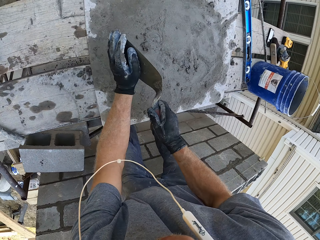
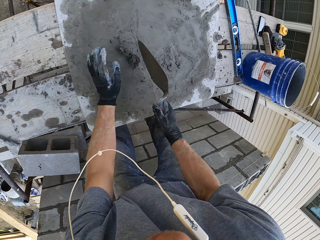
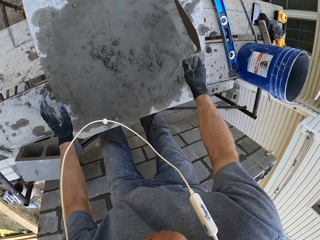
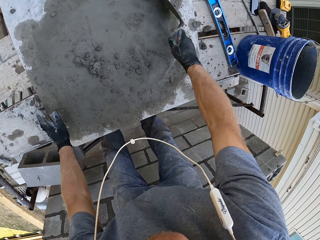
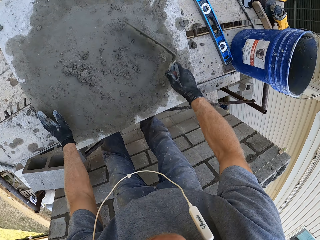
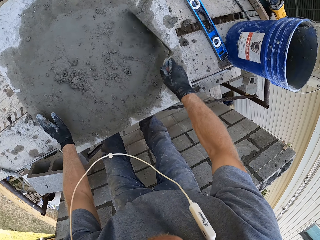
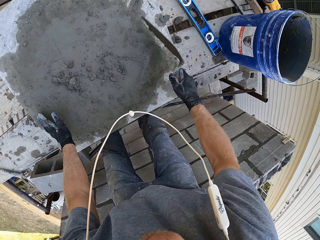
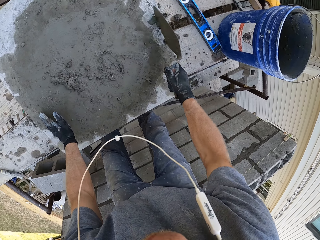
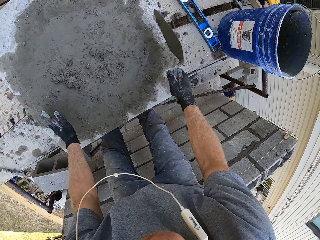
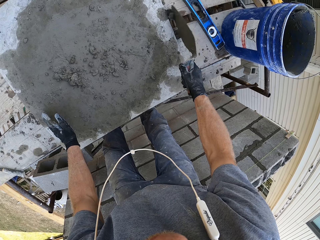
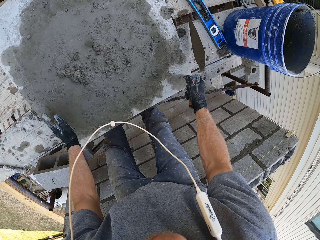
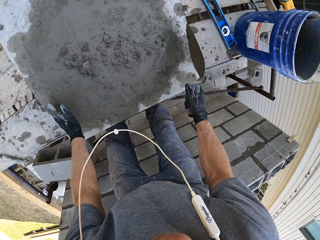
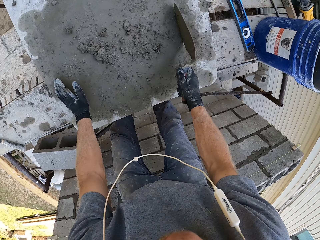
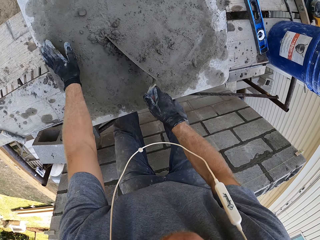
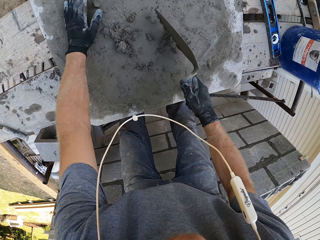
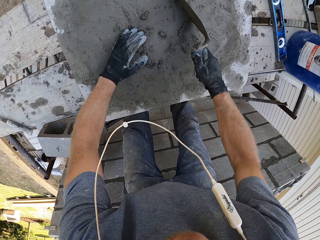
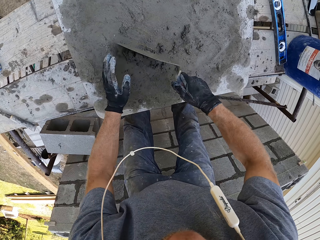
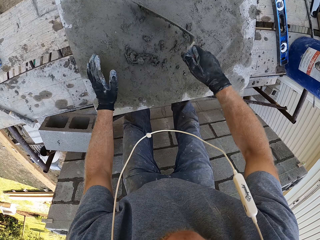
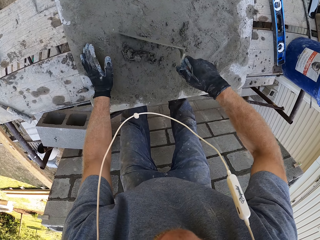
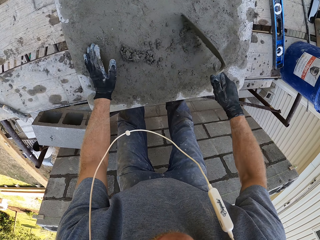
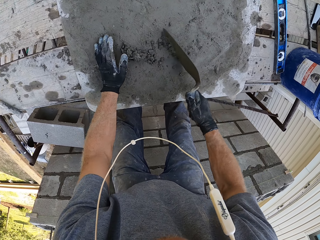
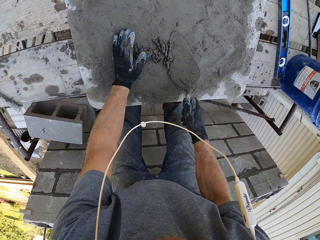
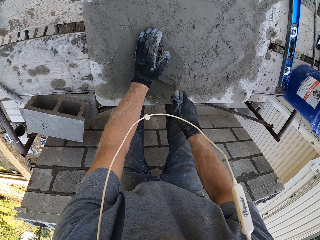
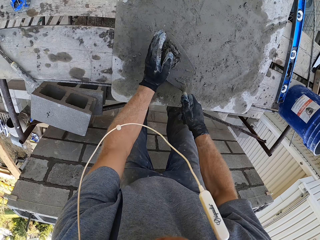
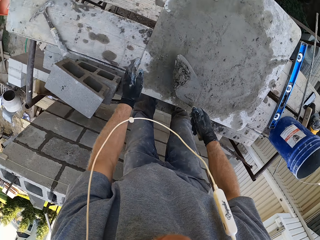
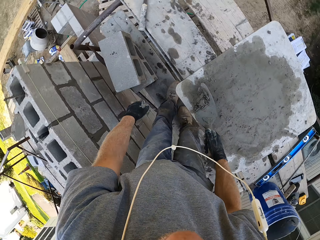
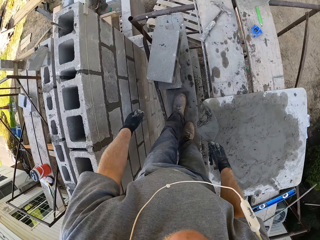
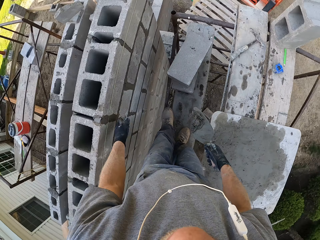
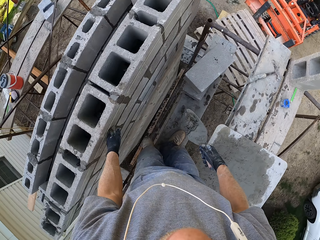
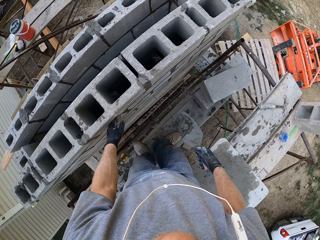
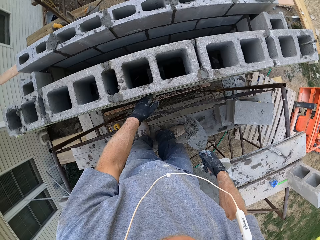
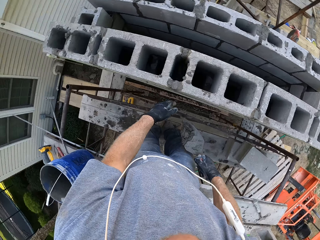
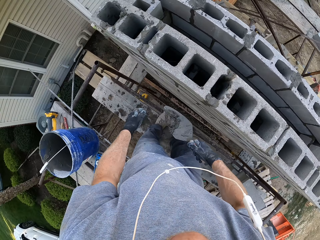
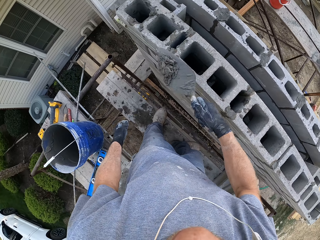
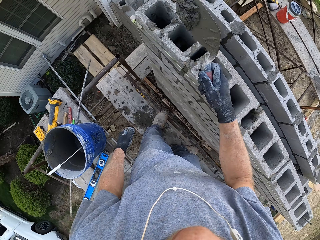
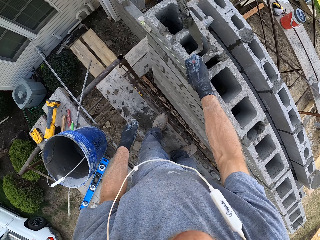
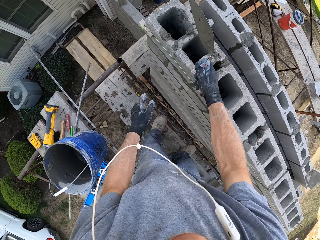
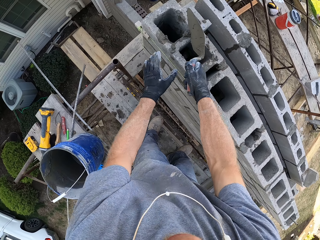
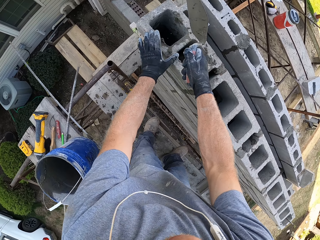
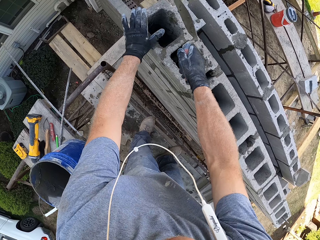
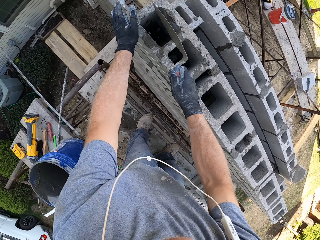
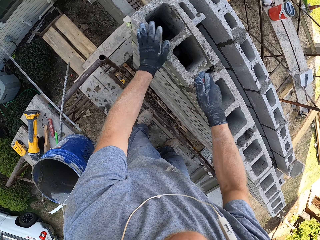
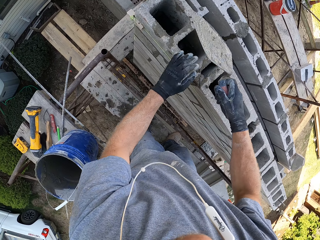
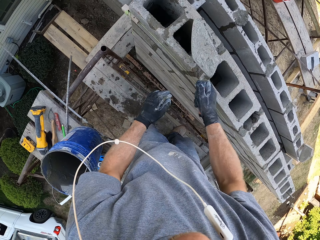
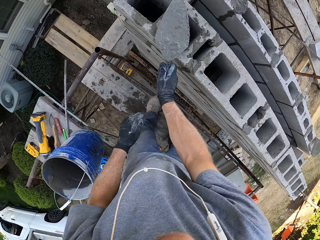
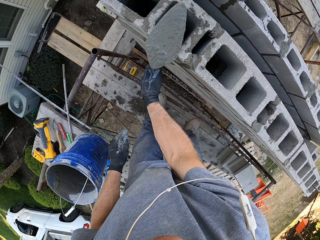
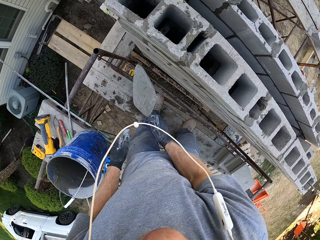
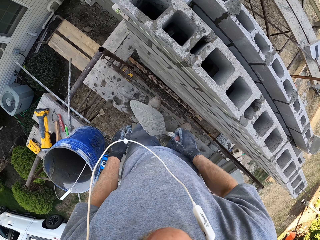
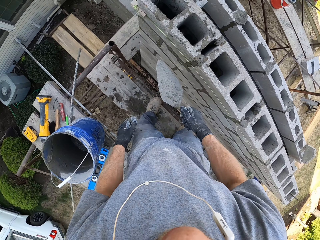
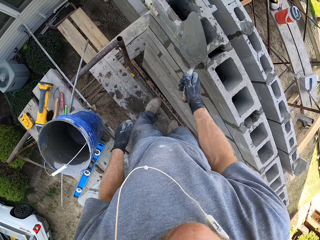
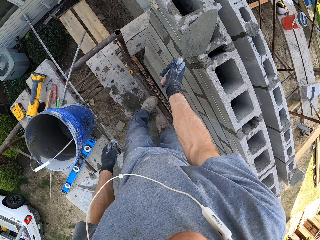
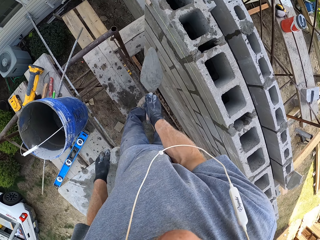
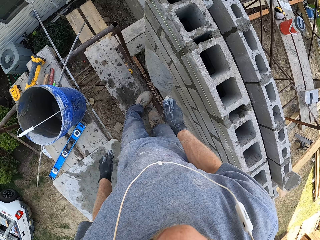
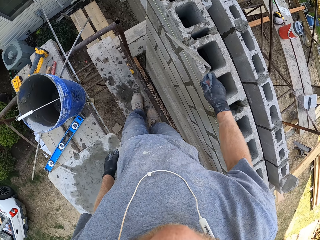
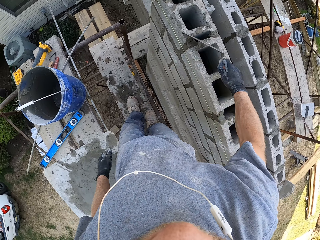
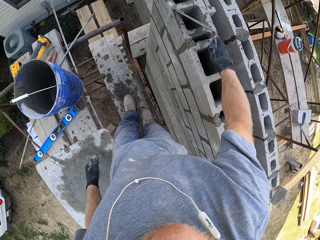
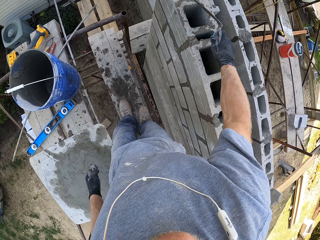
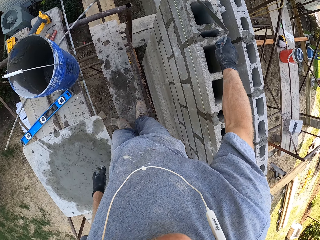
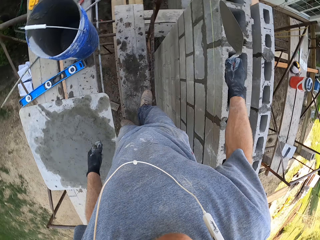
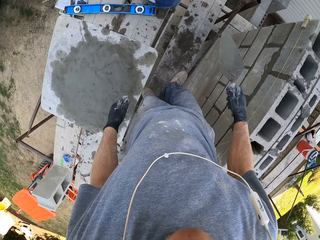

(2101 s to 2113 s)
The camera wearer carries some mortar. They drop the mortar on the surface. They gather some mortar. They scoop some mortar. They turn around. They pour the mortar. They scrape the mortar. They push the mortar into the wall. They scrape the trowel on the wall.

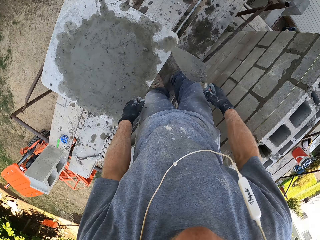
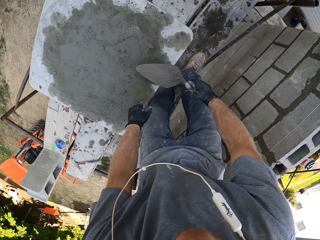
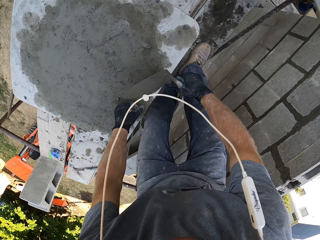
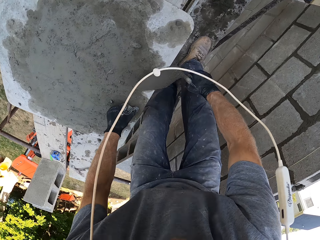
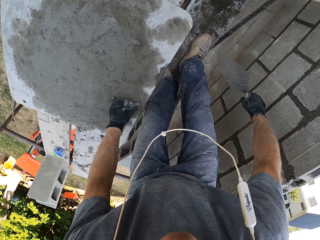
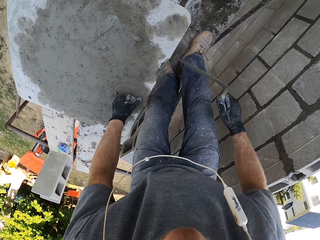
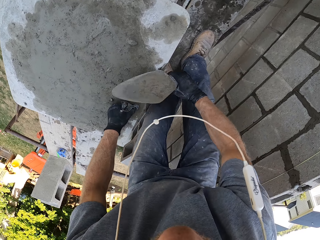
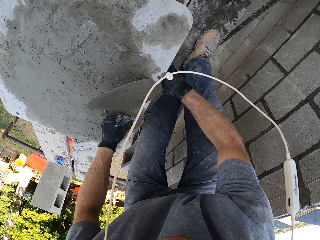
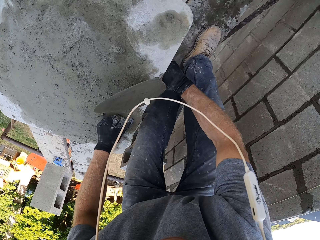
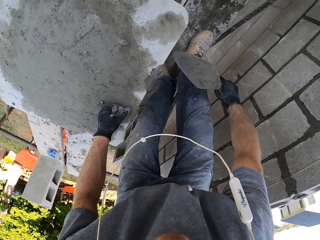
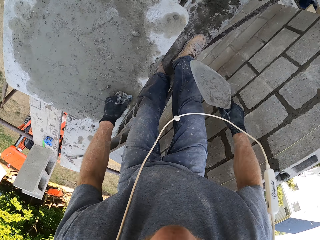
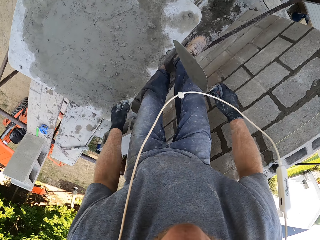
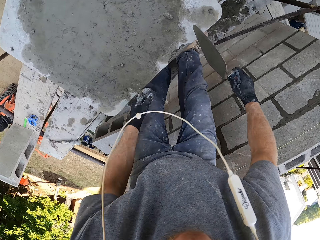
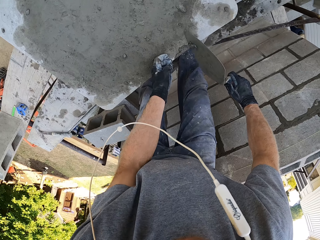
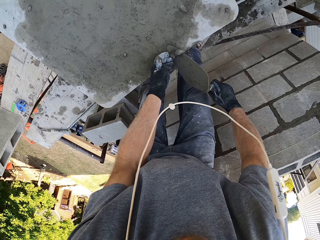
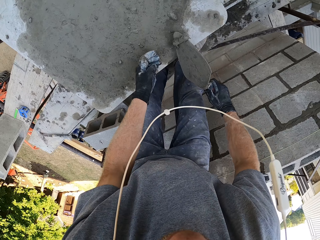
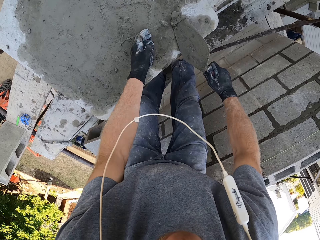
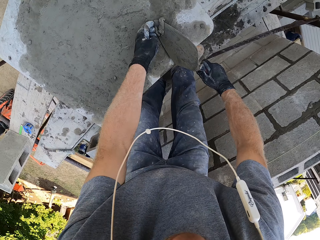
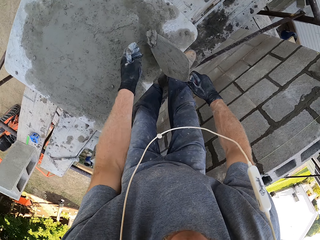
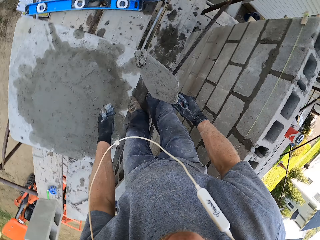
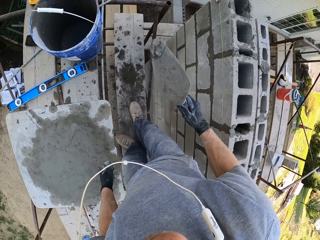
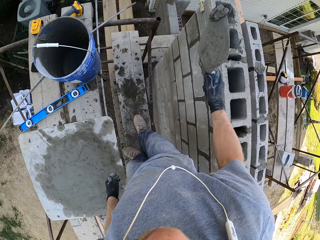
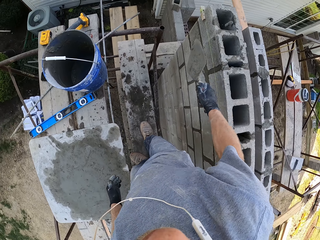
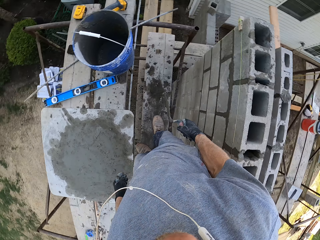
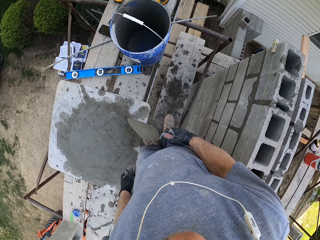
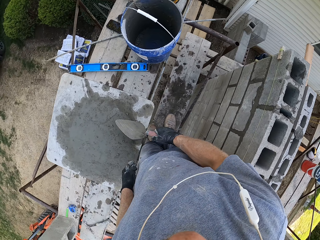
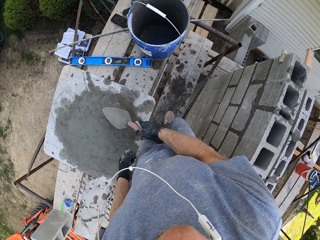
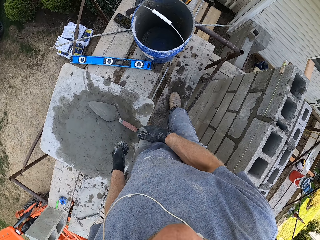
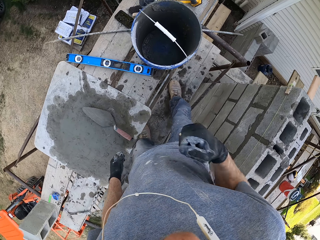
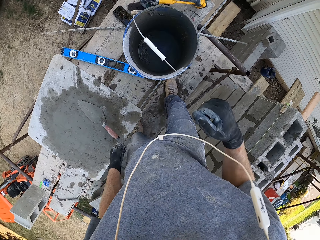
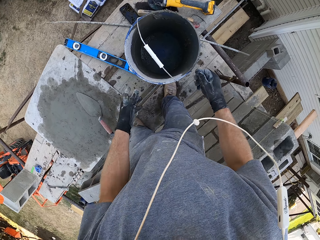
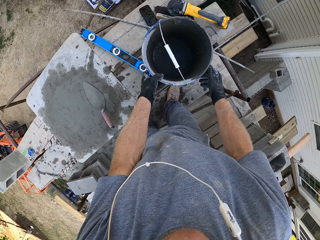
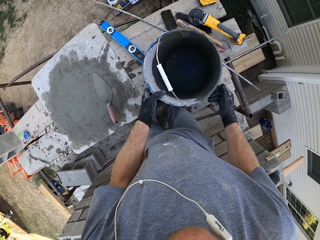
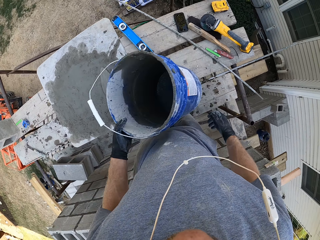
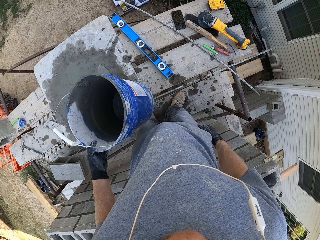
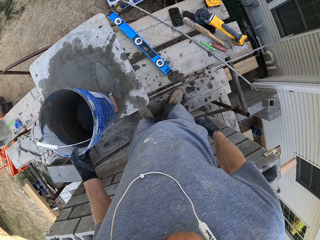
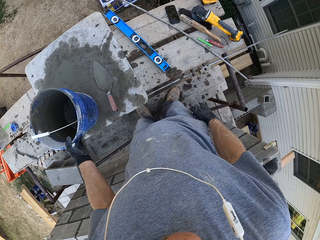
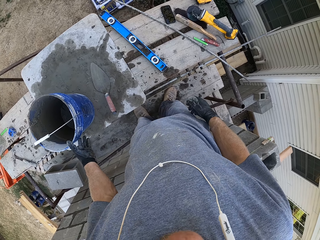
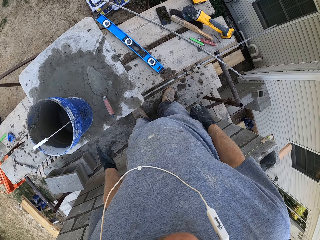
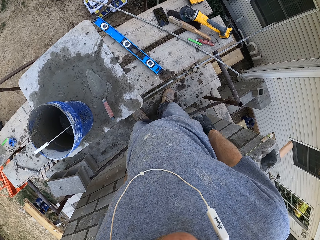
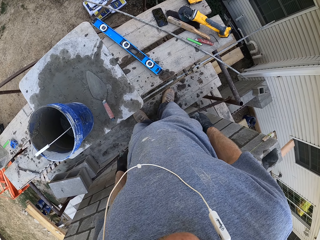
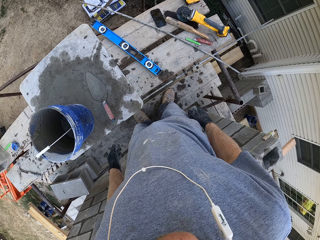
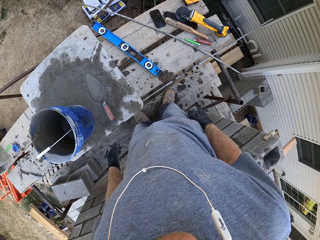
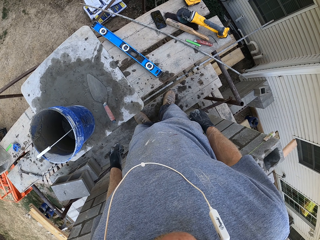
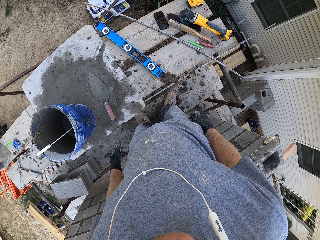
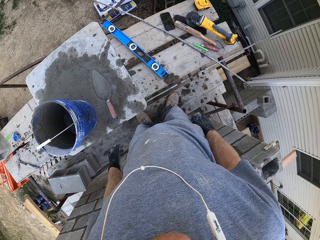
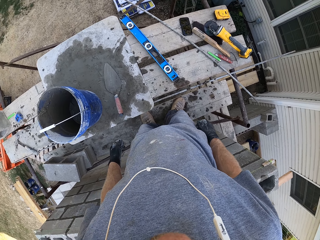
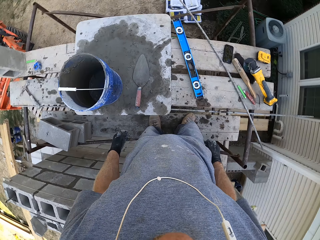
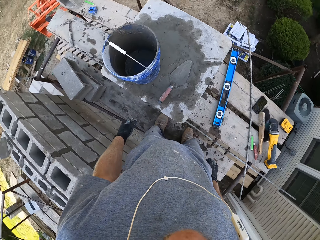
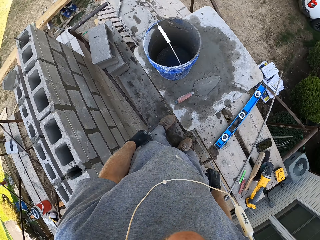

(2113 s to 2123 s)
The camera wearer clears the trowel. They scrape the trowel on the surface. They gather mortar. They scoop the mortar. They pour the mortar. They drop the trowel. They pick up the bucket. They move the bucket. They place the bucket on the surface. They stare around.
